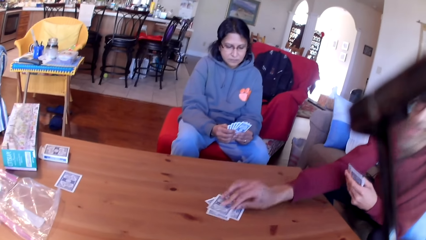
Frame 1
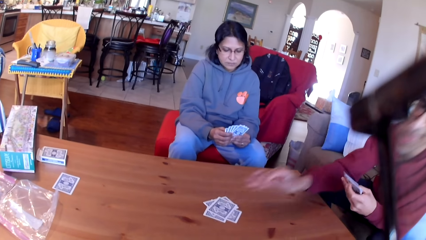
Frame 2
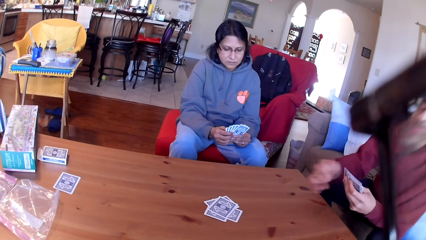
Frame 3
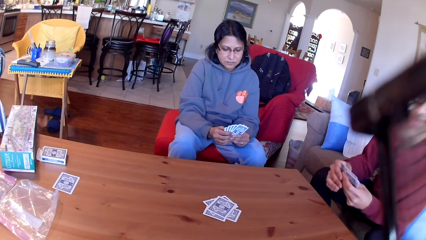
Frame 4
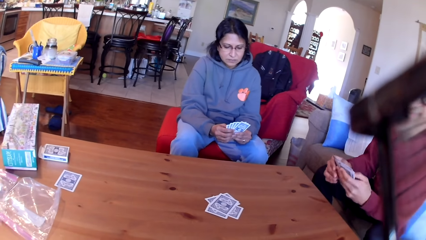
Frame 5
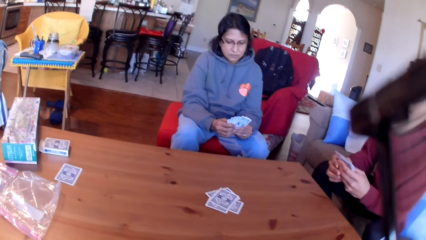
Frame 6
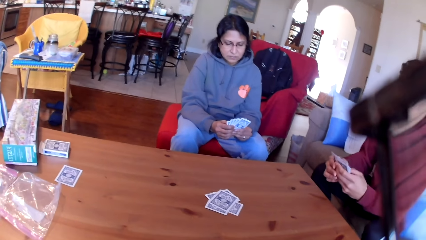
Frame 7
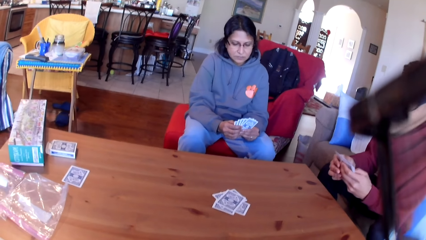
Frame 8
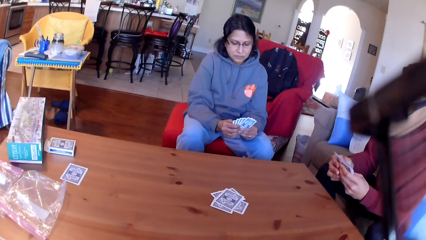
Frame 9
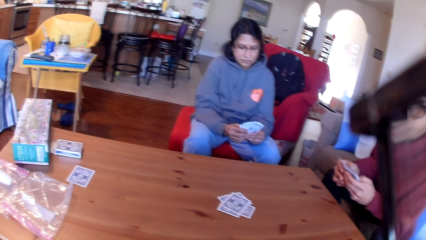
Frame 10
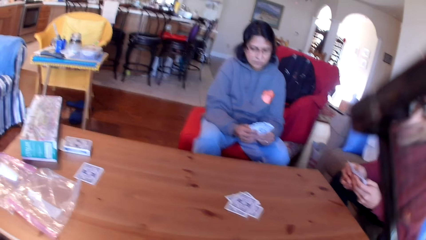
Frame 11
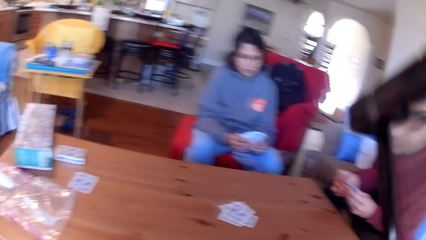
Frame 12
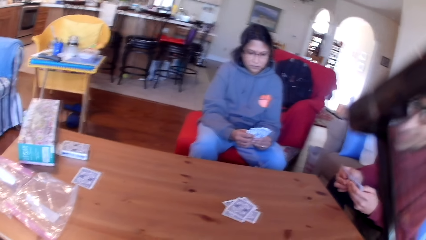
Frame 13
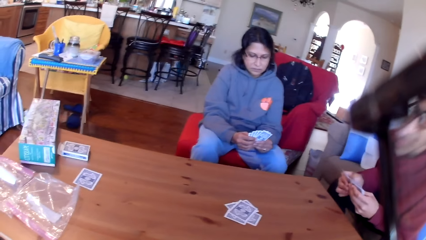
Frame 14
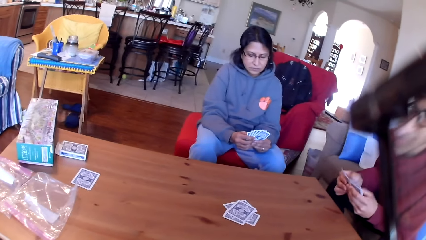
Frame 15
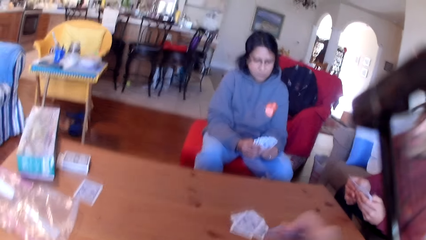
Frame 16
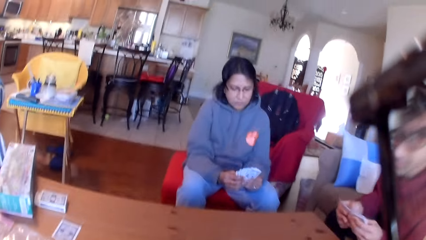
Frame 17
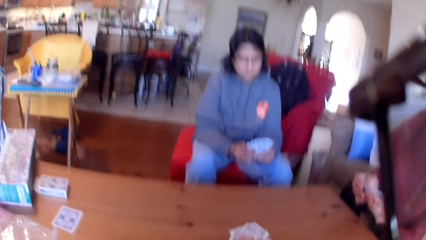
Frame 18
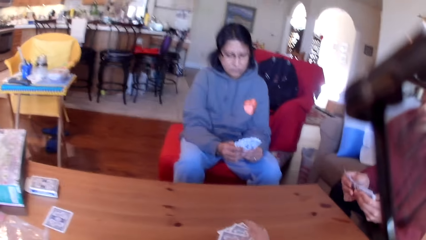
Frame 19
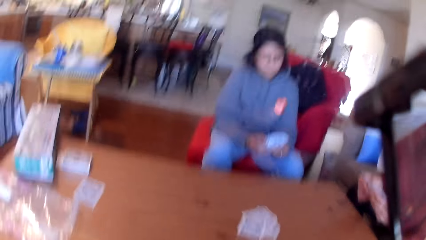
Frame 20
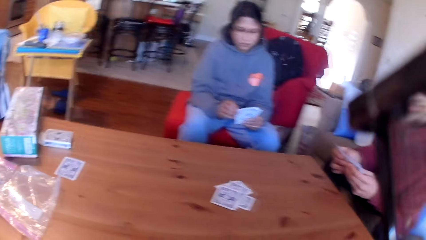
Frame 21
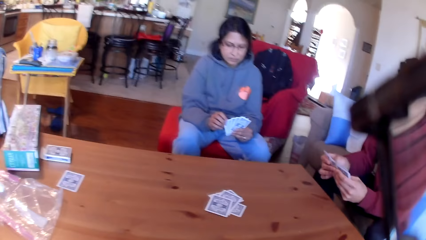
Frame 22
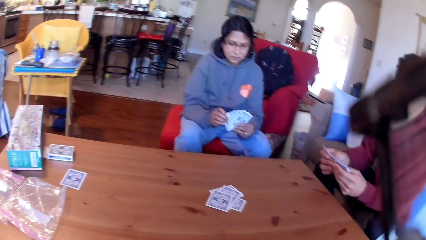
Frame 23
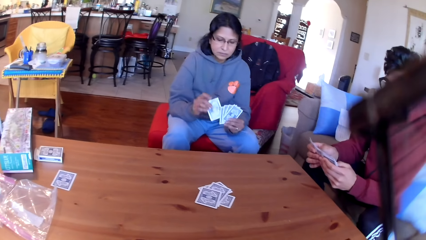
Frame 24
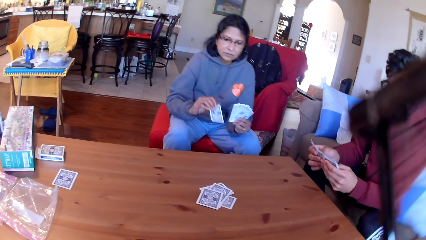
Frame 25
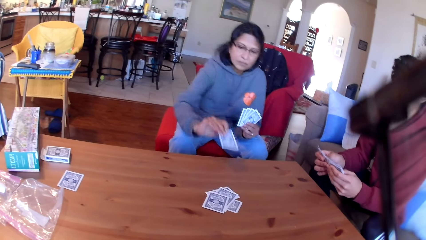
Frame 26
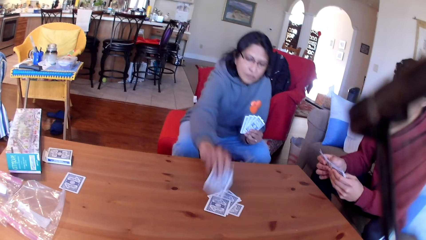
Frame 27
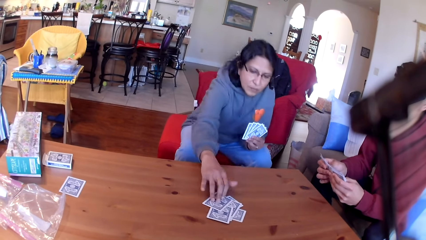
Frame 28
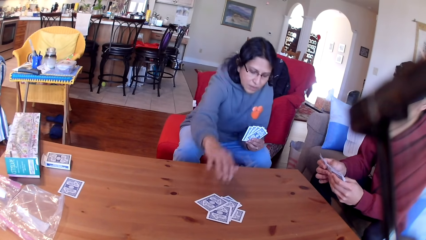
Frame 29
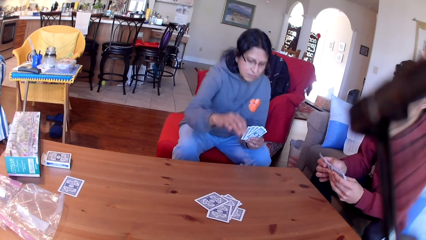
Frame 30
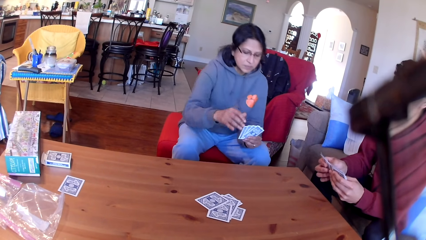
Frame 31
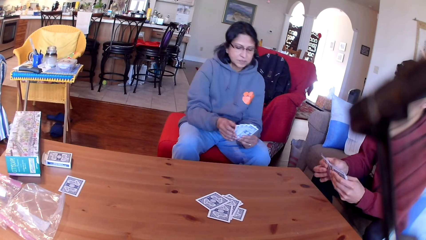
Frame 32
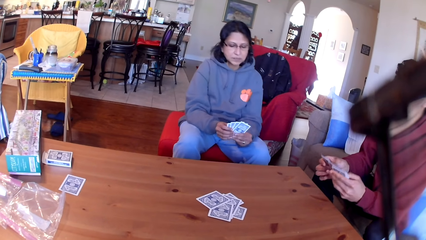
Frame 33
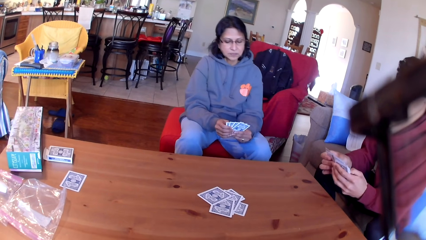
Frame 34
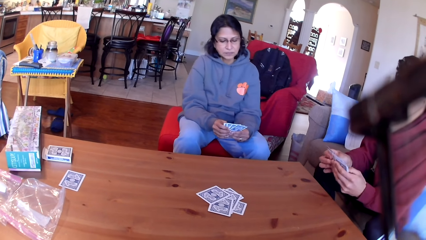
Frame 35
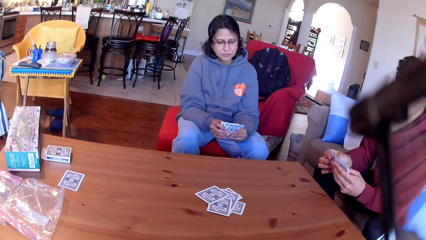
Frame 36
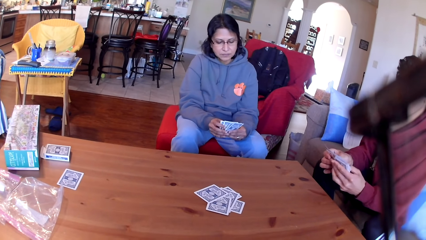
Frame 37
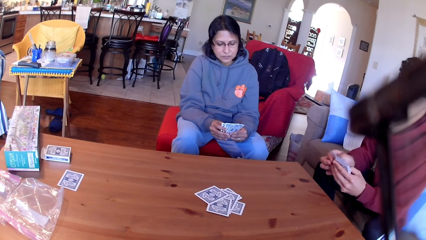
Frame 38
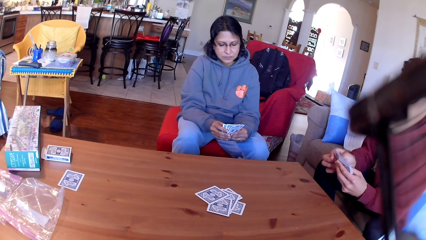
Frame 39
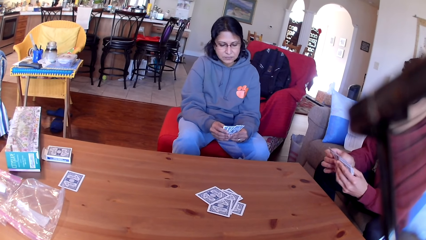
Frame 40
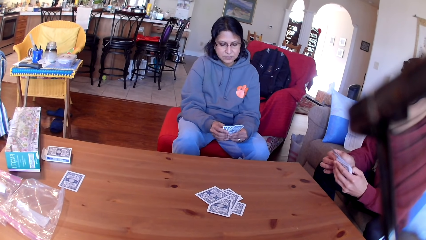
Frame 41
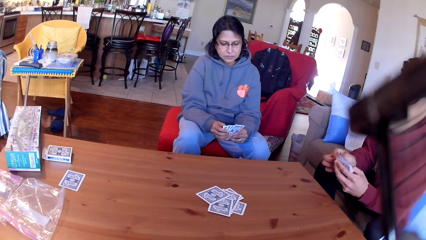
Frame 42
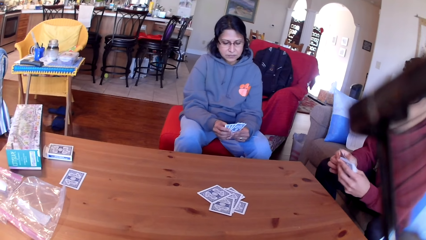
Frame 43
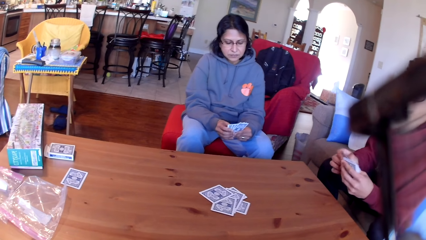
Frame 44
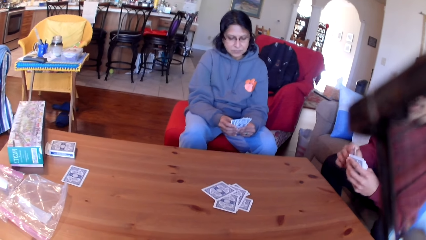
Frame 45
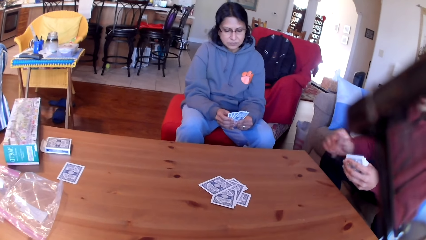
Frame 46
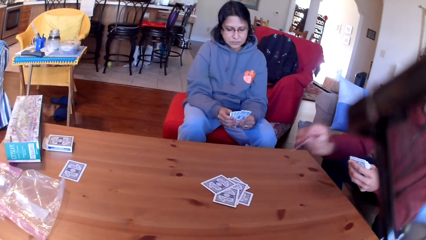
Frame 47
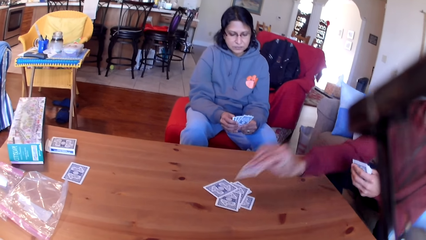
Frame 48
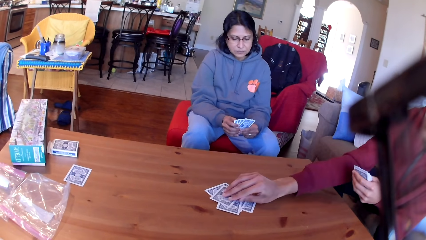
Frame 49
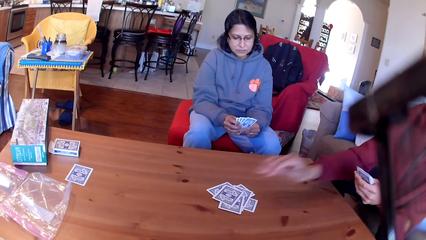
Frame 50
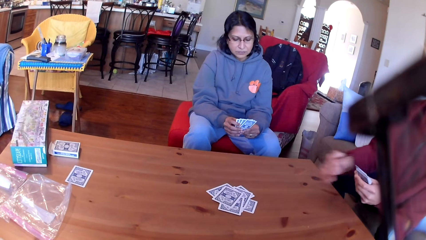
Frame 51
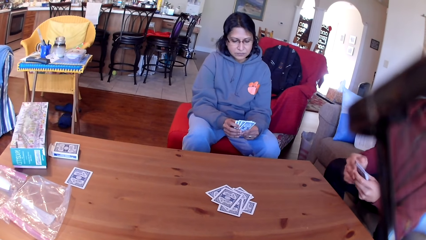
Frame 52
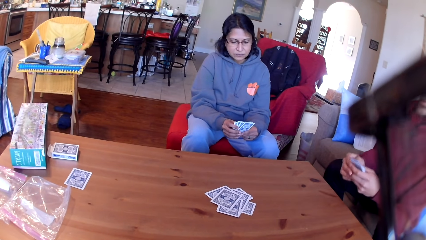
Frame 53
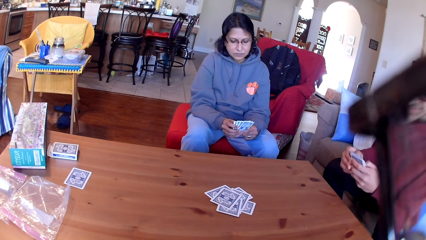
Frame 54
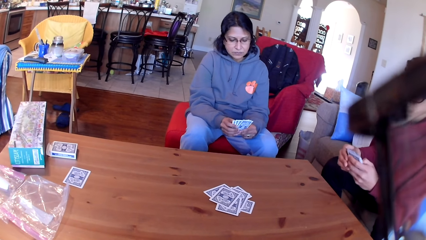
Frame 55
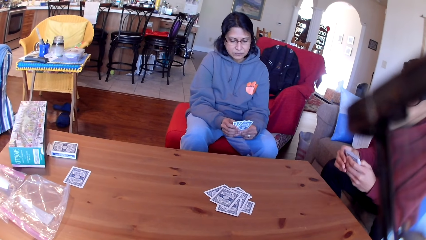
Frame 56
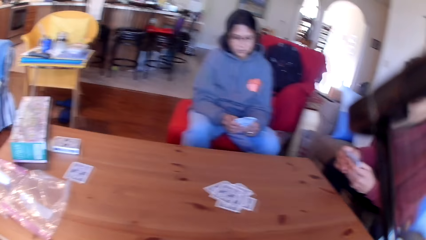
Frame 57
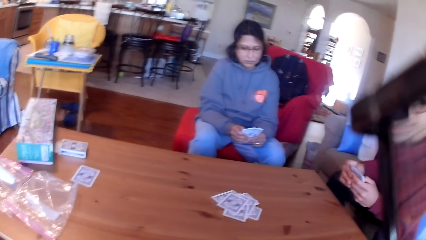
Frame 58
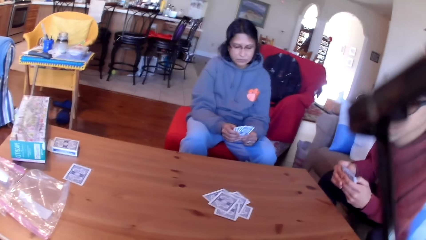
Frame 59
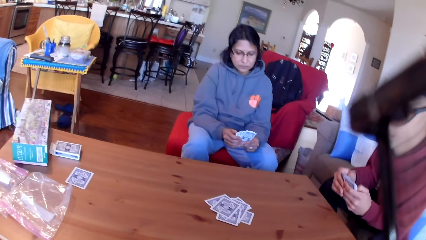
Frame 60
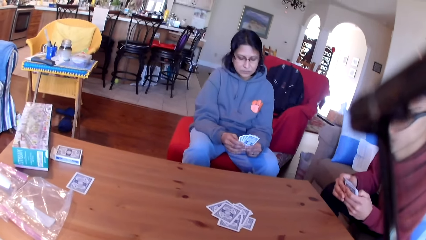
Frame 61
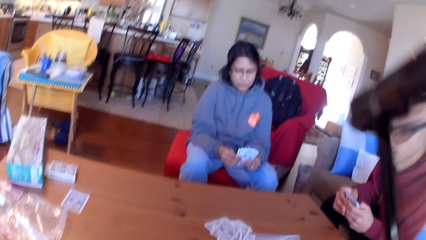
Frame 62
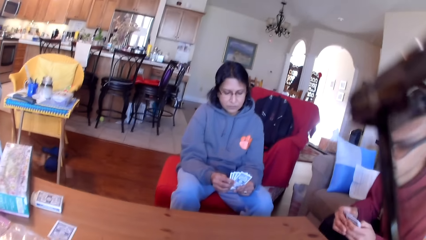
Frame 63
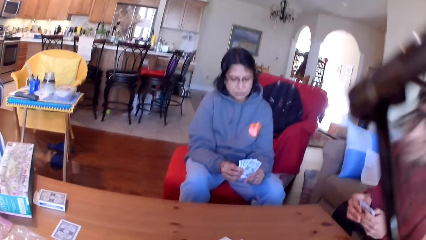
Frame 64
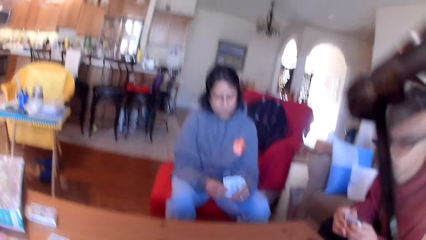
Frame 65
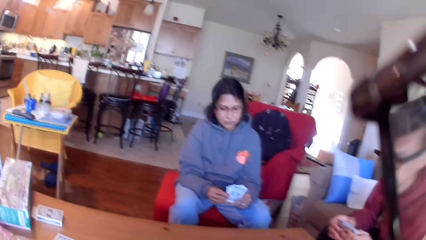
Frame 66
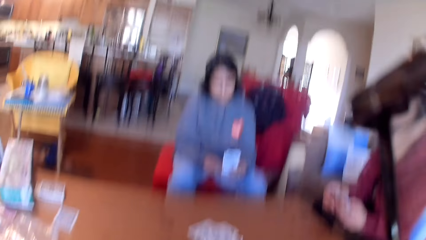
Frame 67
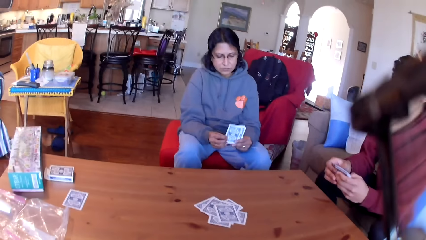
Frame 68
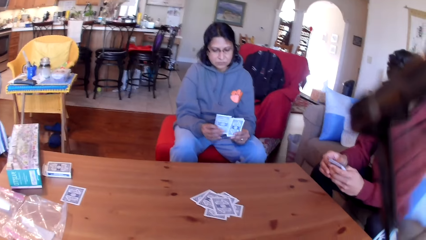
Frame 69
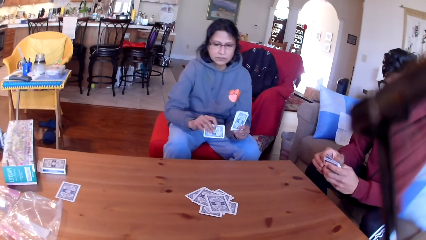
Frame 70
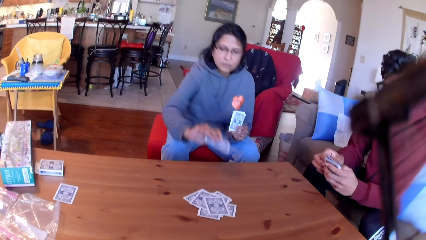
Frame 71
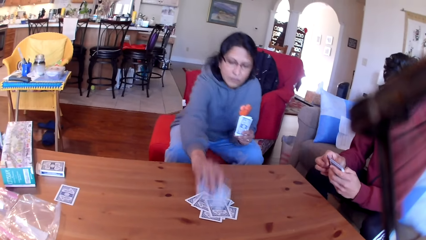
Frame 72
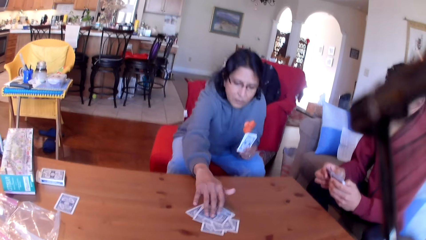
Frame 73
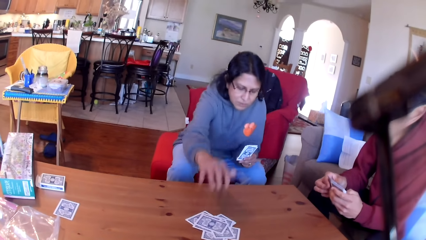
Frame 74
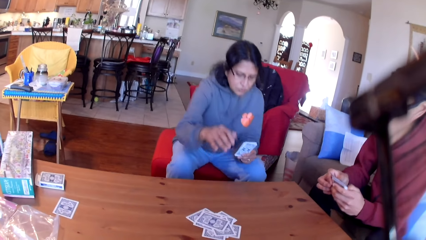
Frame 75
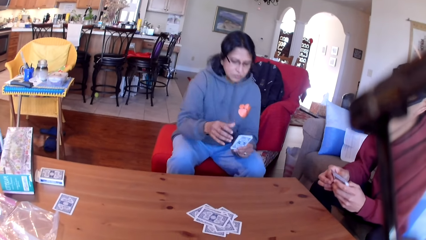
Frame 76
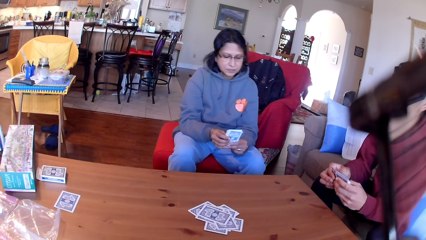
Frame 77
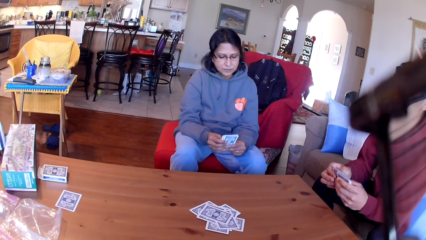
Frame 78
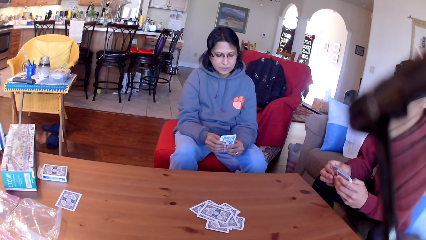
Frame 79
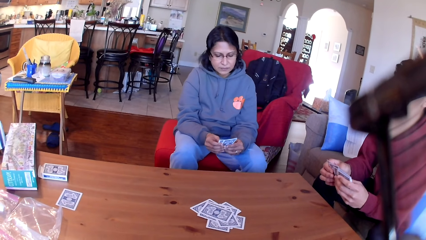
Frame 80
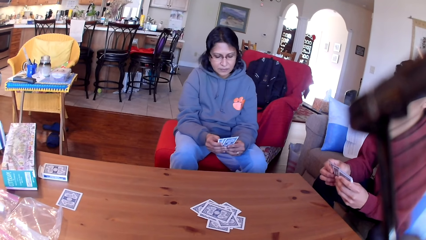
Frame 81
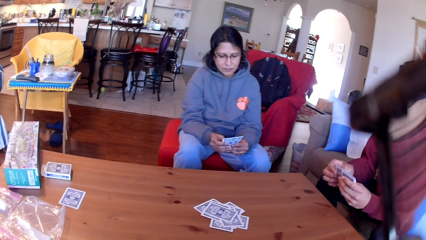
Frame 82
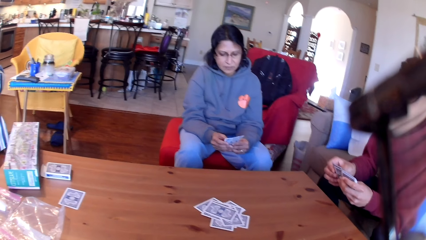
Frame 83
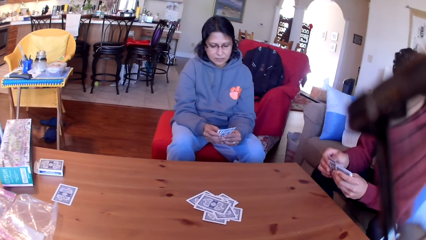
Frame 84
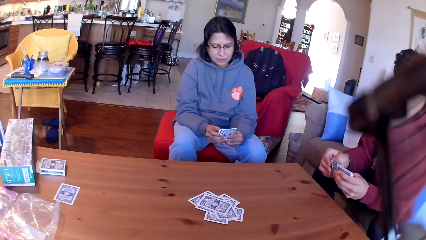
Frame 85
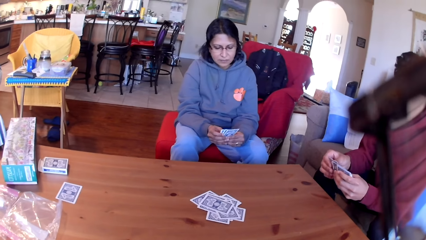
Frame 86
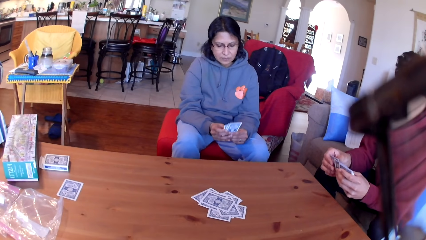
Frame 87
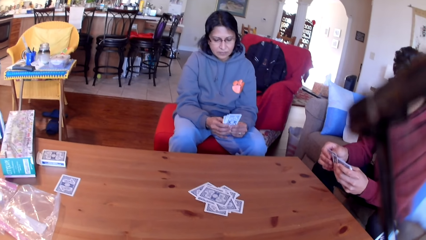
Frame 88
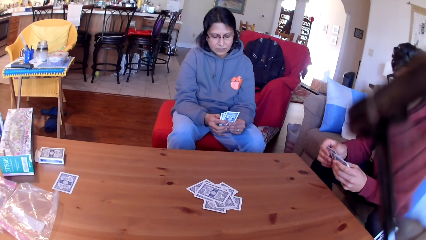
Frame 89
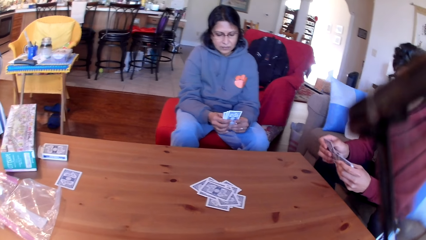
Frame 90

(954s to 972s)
A man places a card on the table. The man moves the cards in his hands. The camera wearer places the card on the table. A woman places the card on the table. The man moves the cards in his hands. The man places the card on the table. The woman stares at the cards in her hands. The camera wearer places the card on the table. The woman places the card on the table. The man moves the card in his hands.
